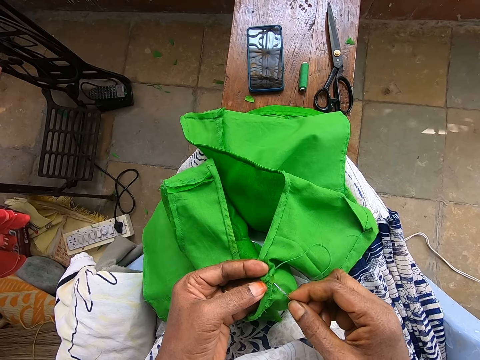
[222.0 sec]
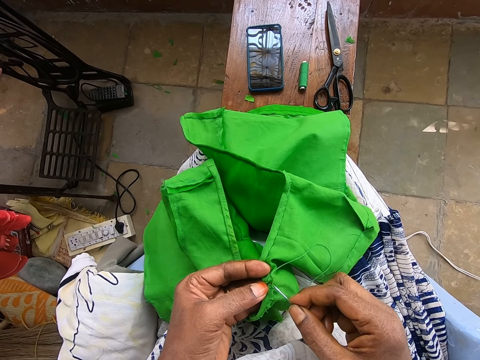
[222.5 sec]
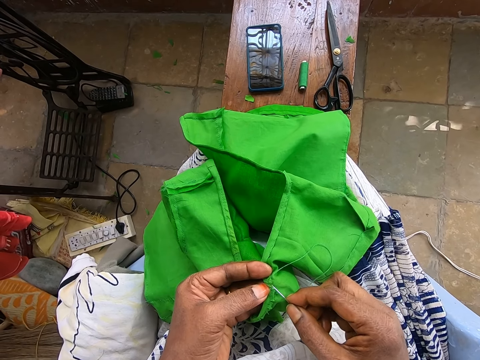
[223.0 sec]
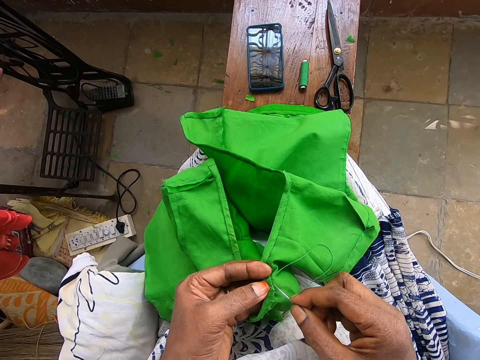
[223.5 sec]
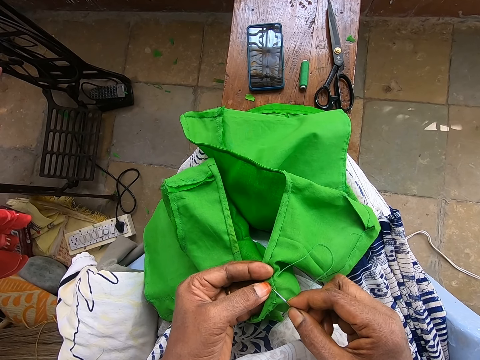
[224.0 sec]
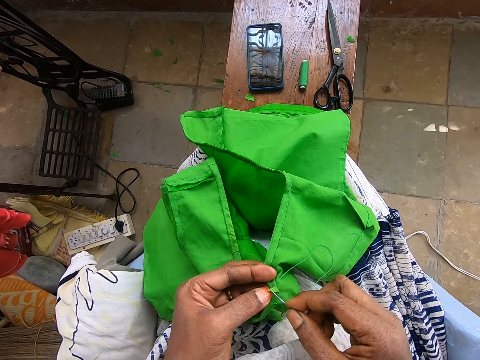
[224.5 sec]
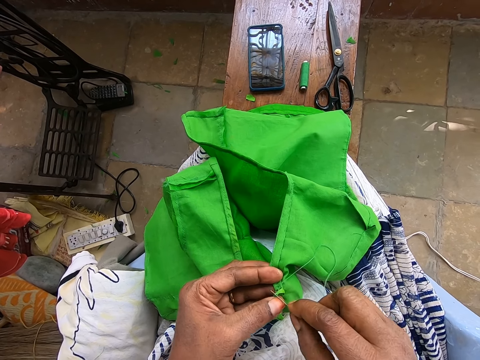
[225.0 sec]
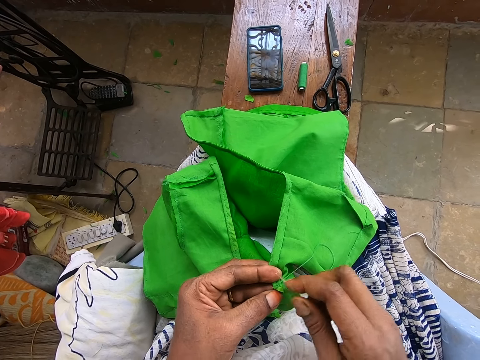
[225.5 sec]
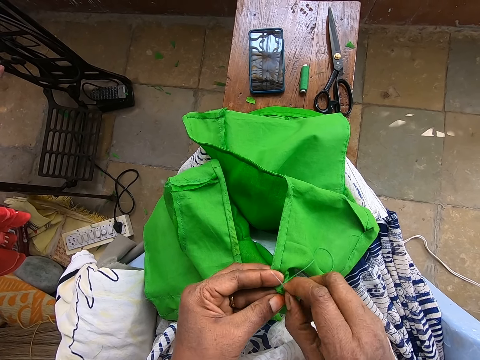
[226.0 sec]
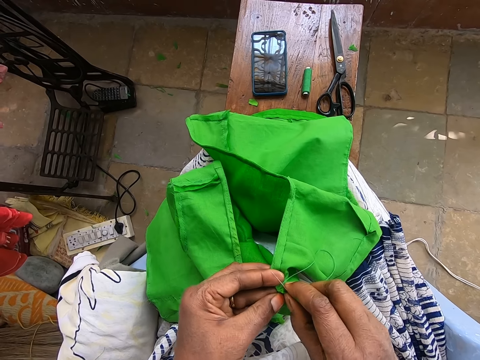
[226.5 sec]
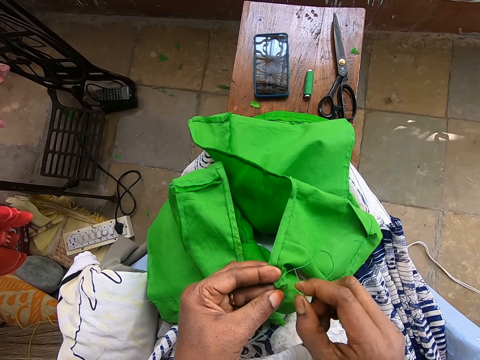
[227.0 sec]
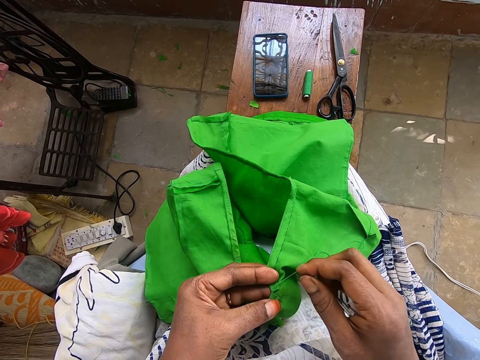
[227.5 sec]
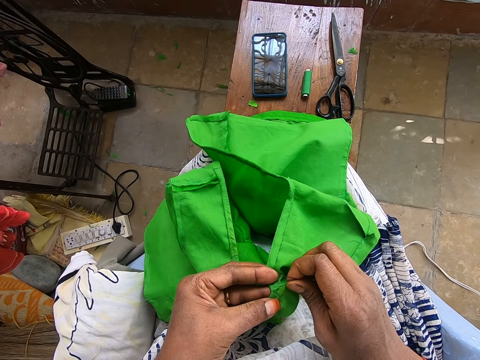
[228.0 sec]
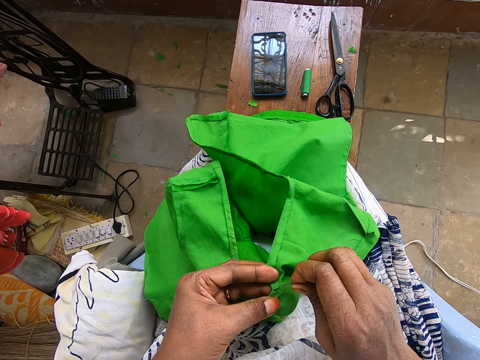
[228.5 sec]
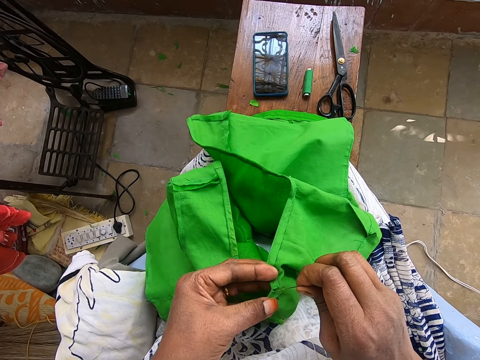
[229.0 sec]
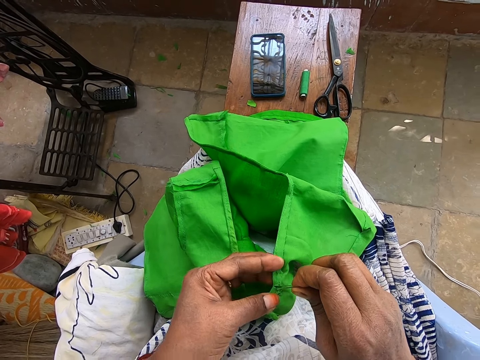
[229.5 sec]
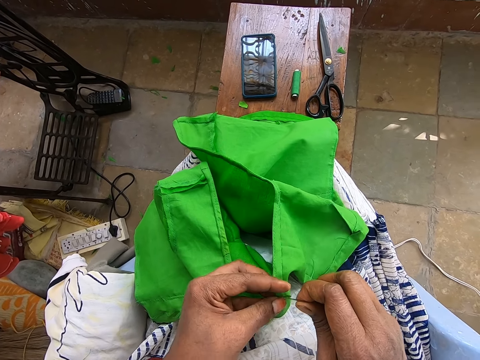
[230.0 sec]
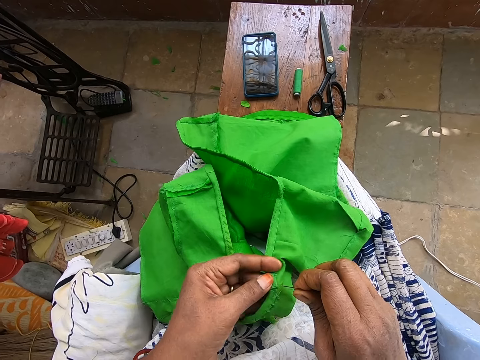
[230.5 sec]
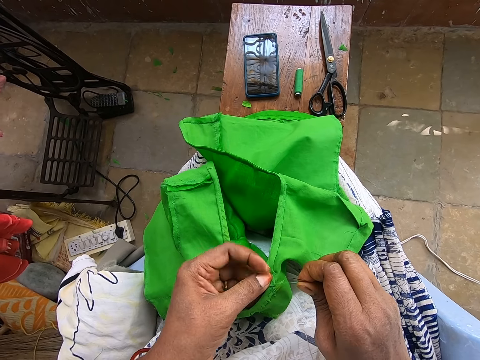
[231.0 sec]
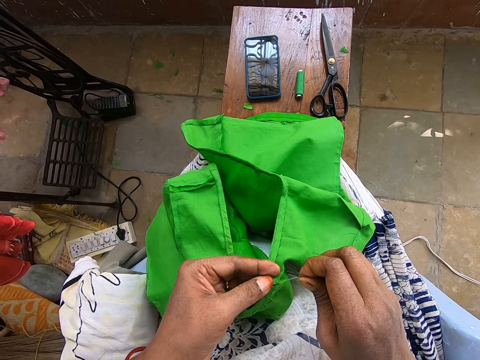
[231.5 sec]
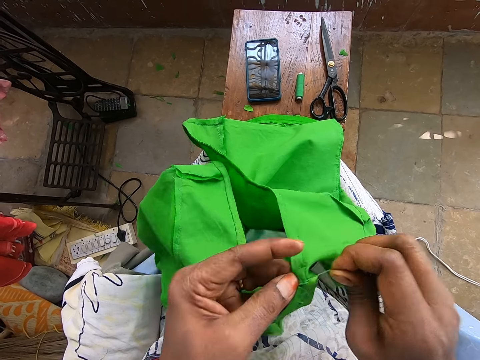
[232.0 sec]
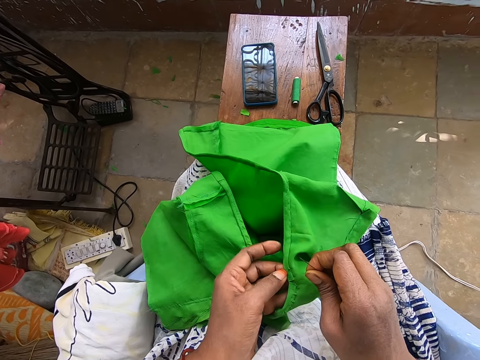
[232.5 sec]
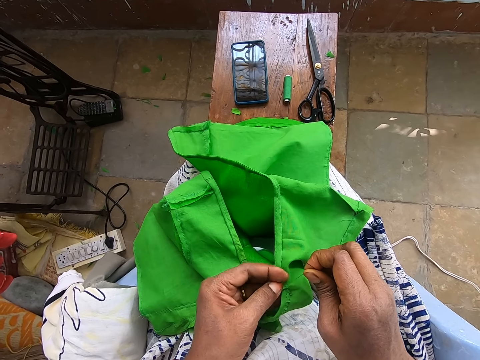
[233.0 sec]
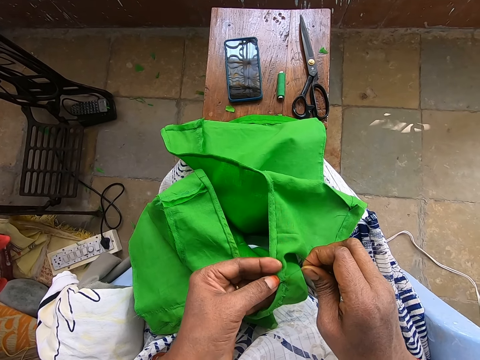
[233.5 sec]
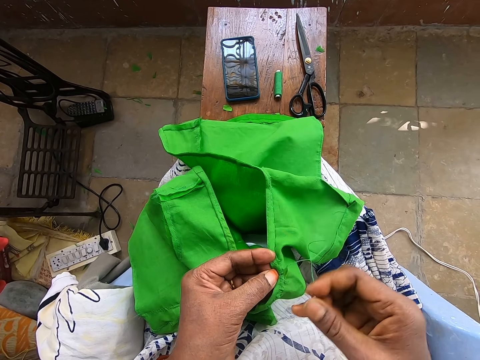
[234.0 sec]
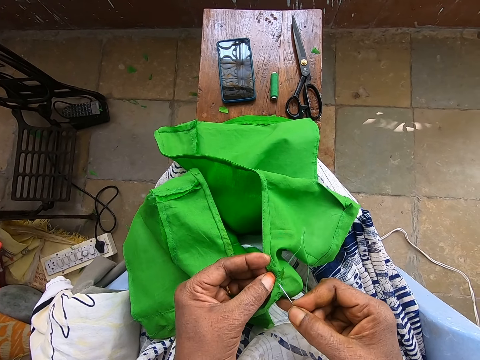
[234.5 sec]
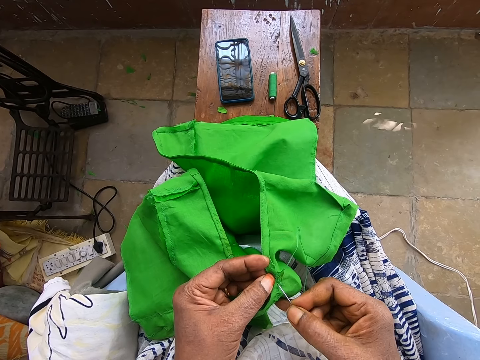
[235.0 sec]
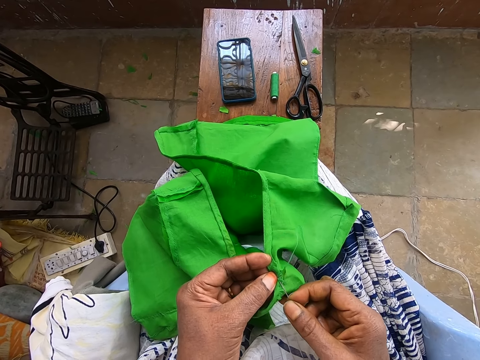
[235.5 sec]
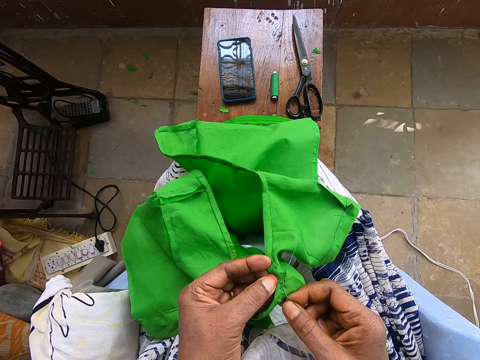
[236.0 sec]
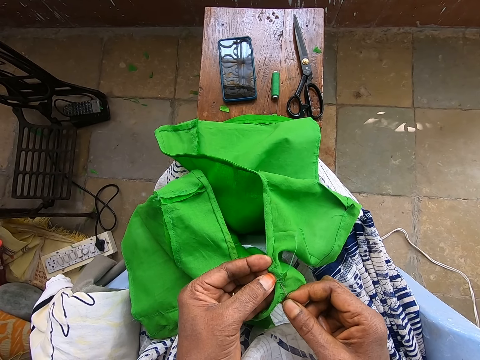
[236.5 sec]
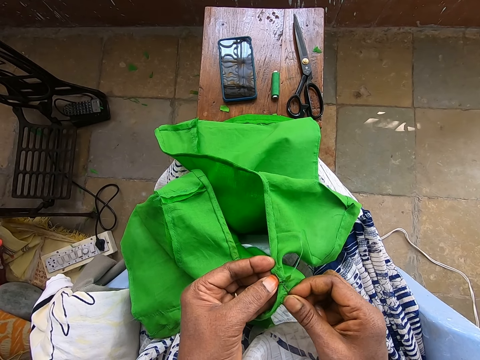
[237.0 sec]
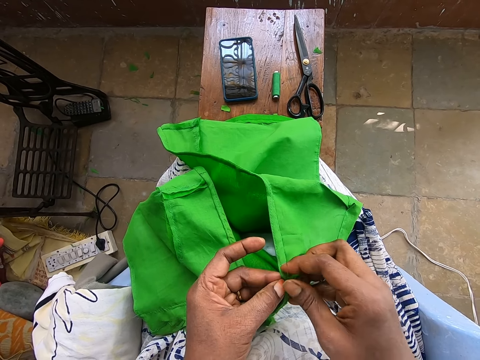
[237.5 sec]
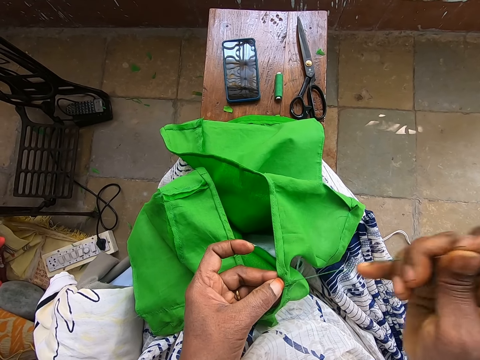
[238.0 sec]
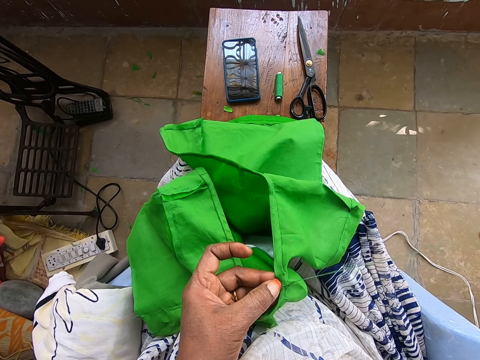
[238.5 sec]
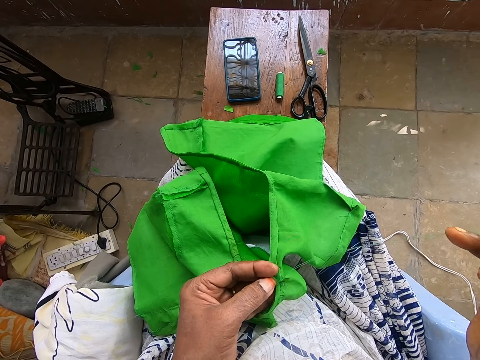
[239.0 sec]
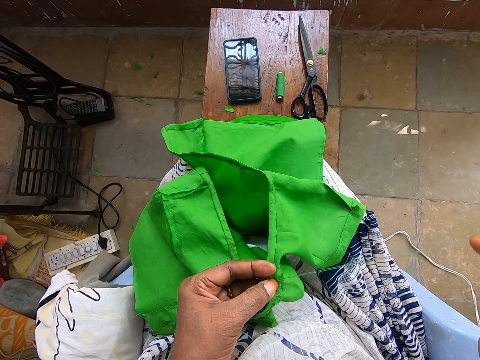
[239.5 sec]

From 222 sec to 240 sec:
The camera wearer pulls the loose thread from the cloth. They pull the thread. They move the cloth. They sew the cloth.

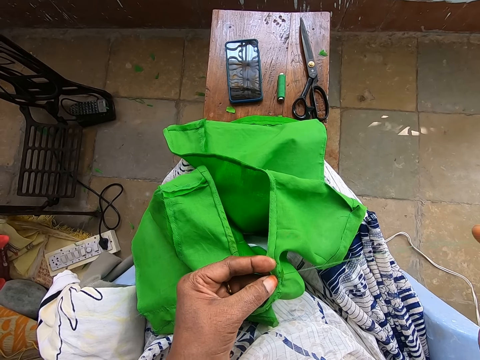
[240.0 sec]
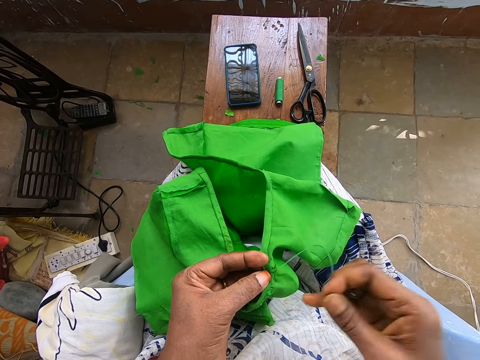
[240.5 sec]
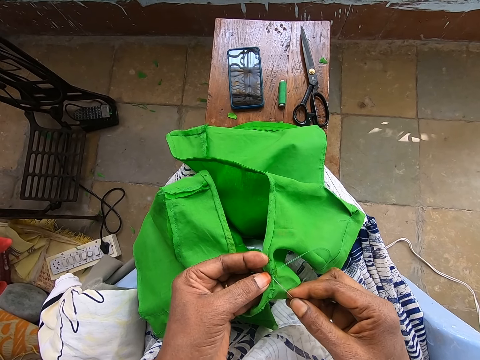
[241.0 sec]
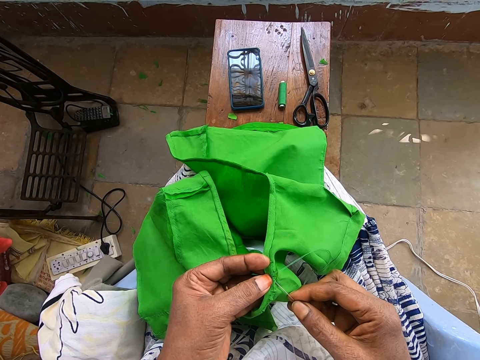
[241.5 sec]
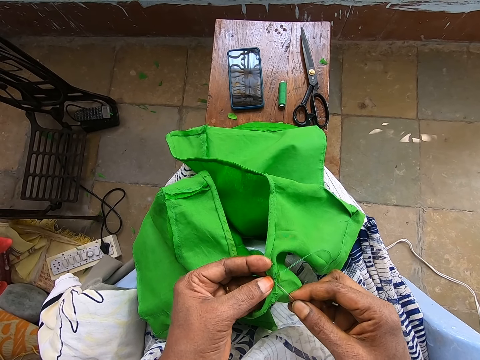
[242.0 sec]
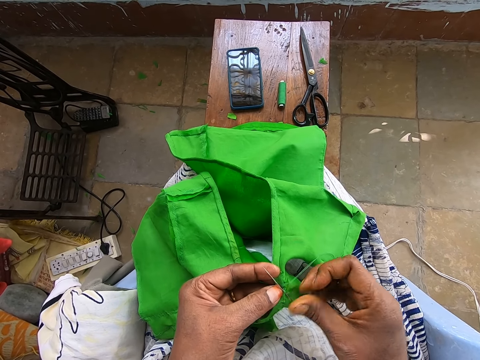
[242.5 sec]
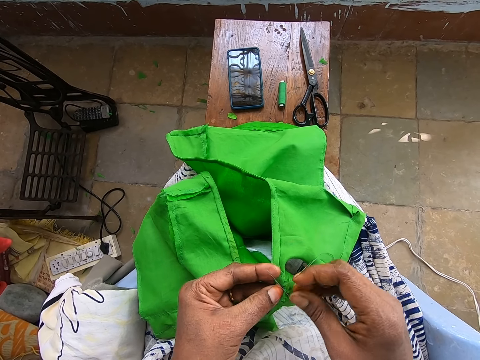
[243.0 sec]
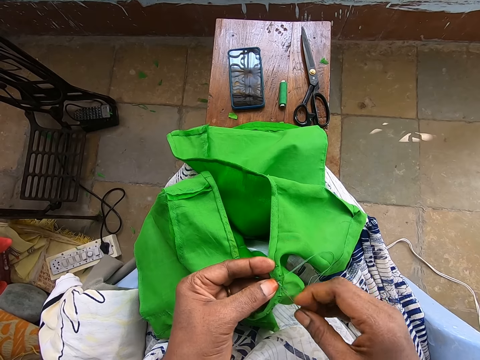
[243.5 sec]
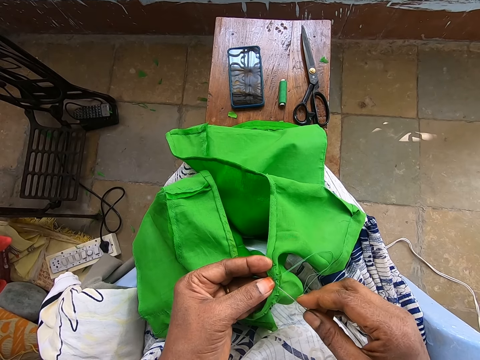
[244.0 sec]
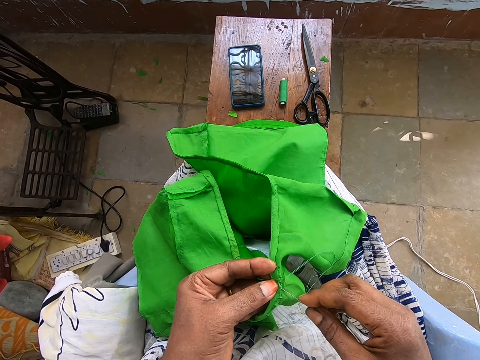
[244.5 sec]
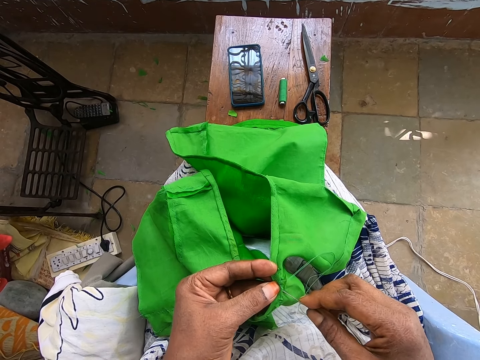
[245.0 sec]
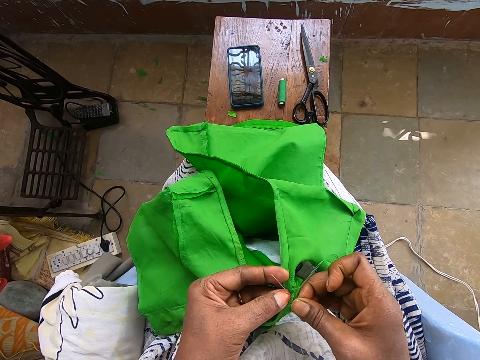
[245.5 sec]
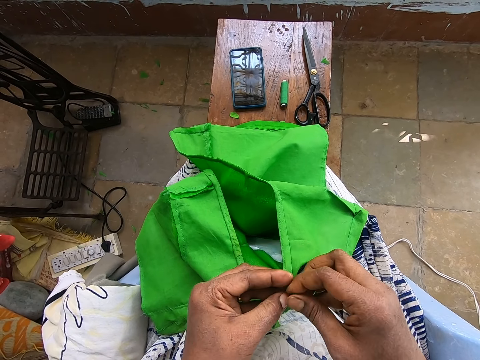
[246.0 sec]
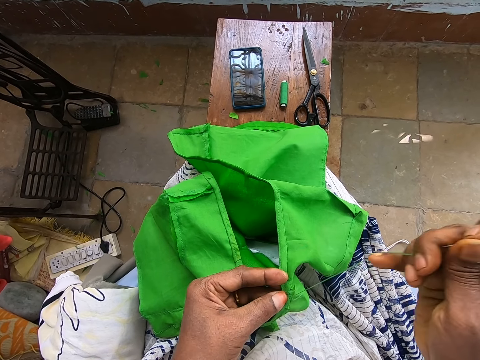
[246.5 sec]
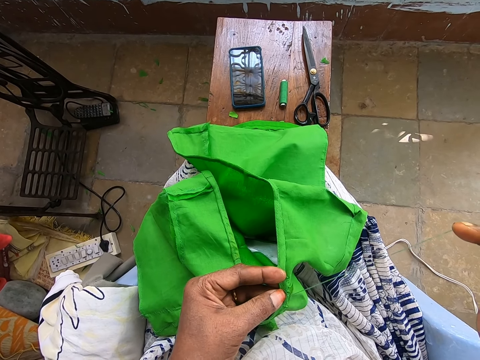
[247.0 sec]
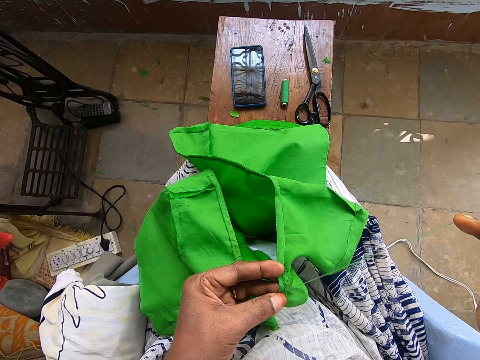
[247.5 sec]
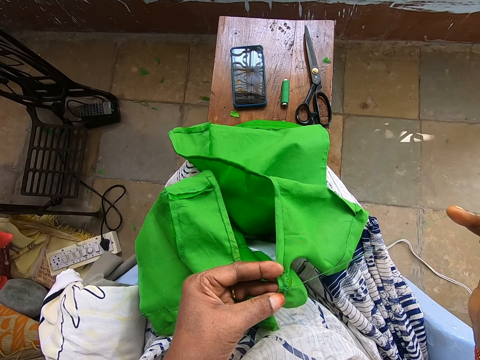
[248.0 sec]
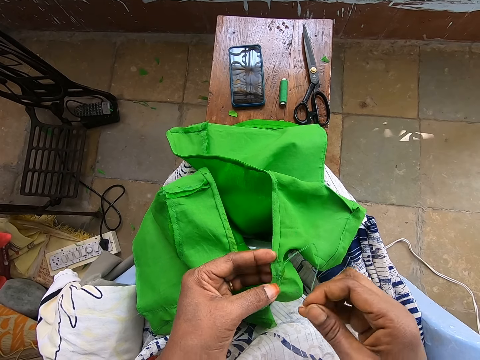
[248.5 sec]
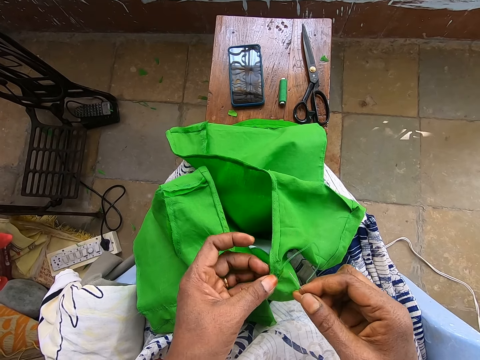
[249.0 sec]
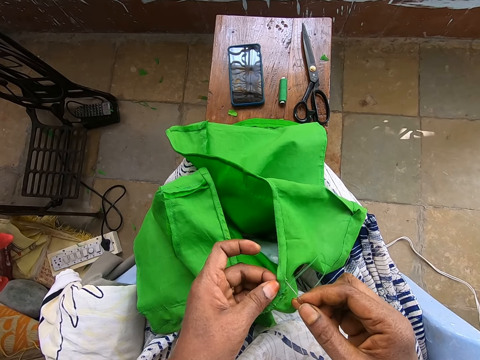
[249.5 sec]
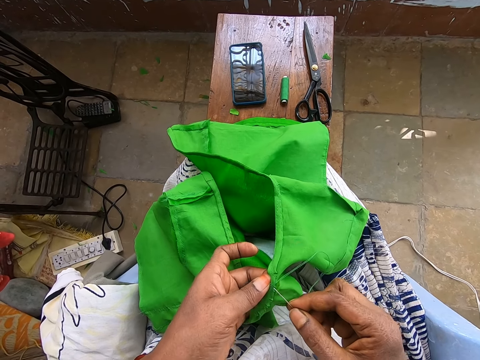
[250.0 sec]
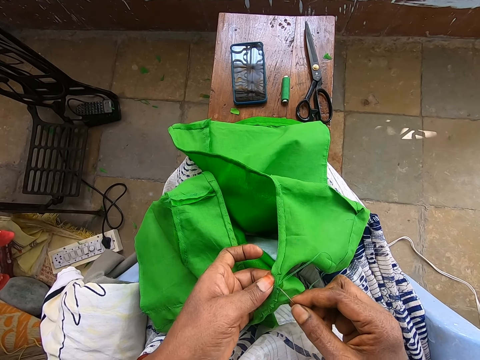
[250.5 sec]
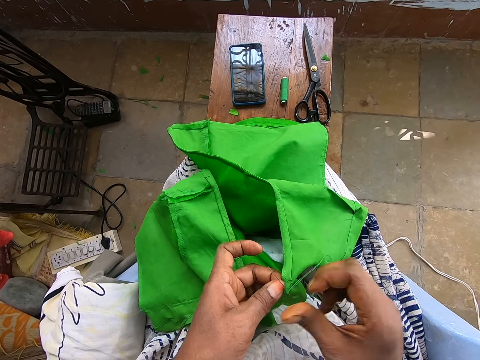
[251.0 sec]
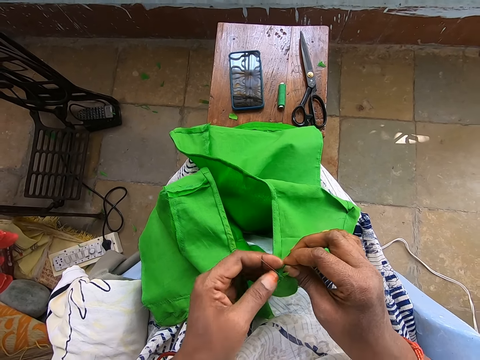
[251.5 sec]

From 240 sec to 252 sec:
The camera wearer moves his fingers on the cloth.
